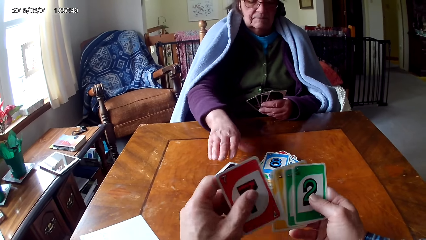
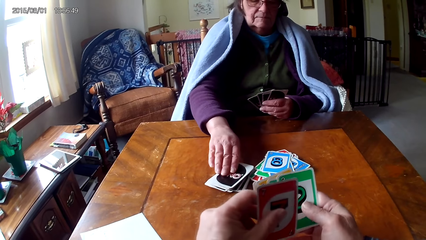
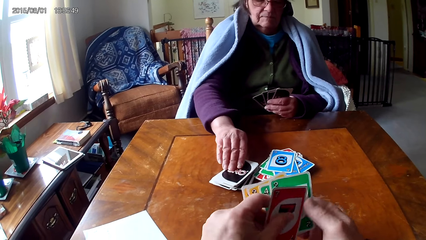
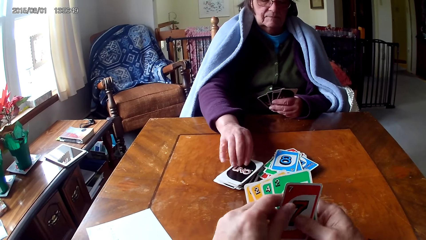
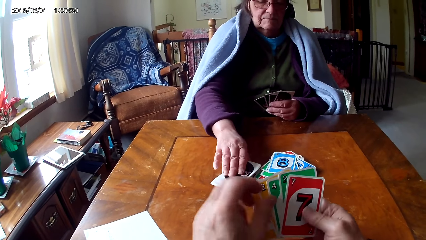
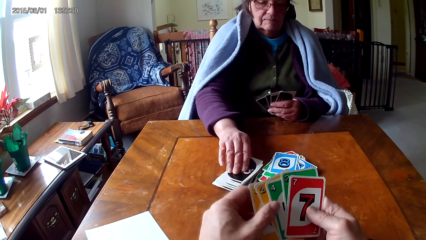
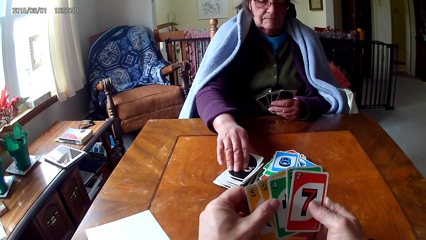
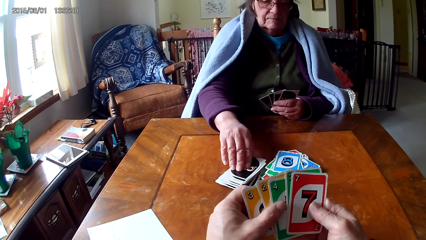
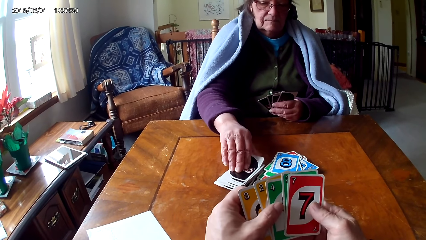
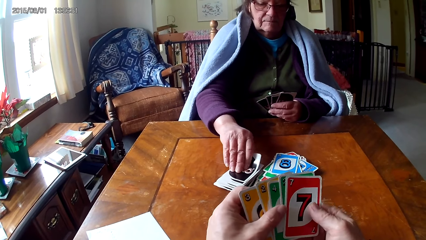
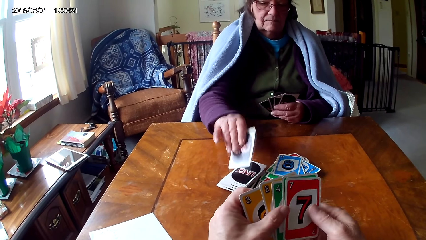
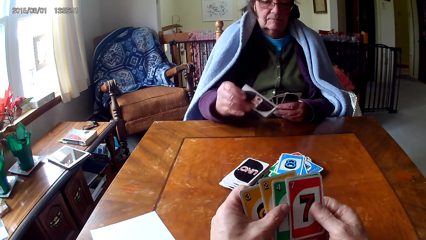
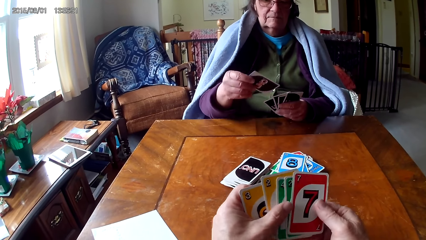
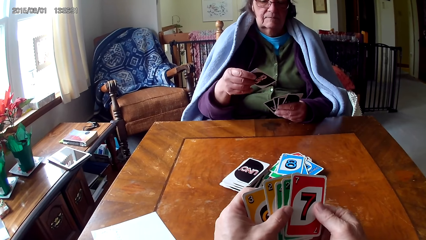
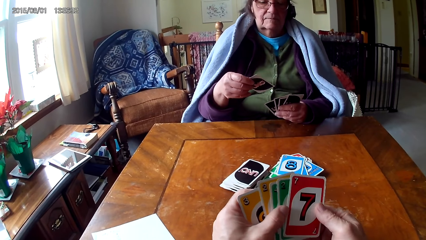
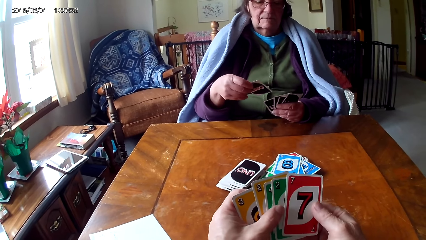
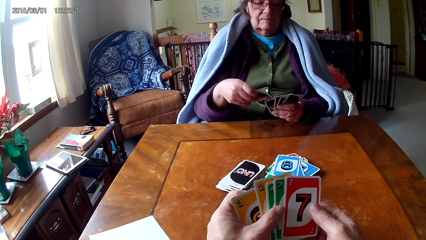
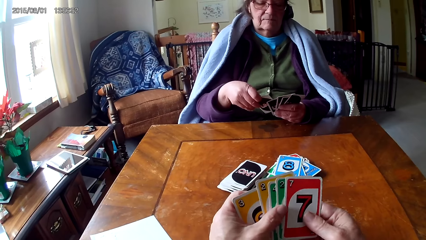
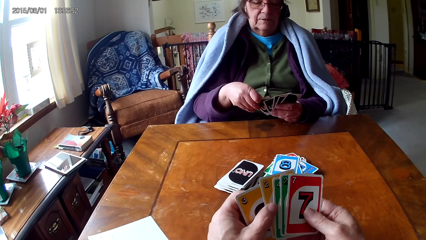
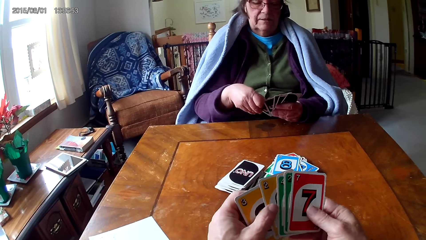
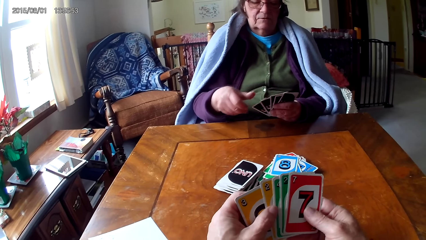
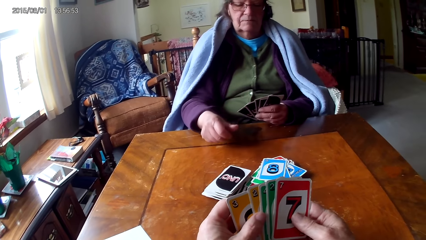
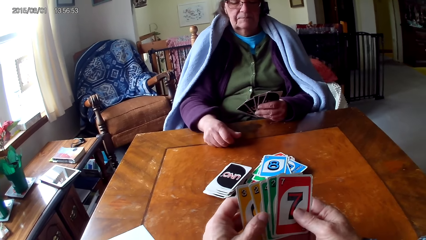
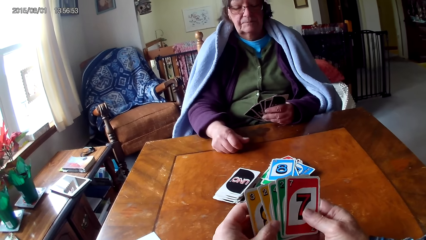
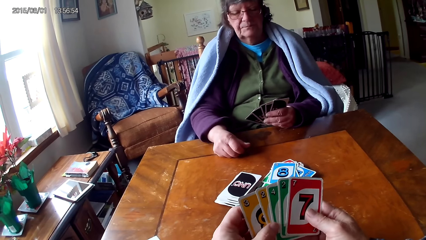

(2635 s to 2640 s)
A woman picks a card on a table. The woman puts the card on the other hand.

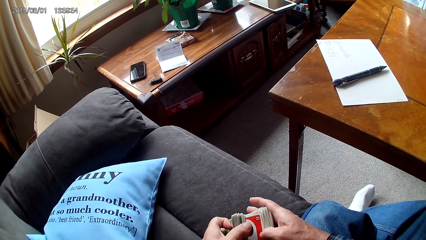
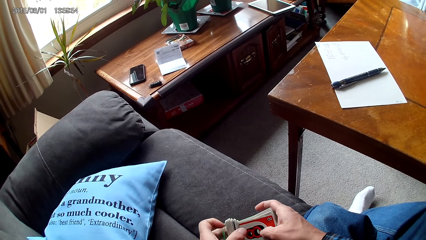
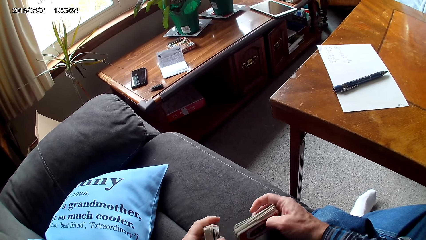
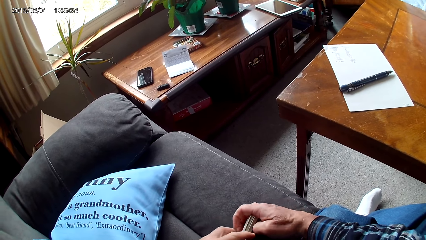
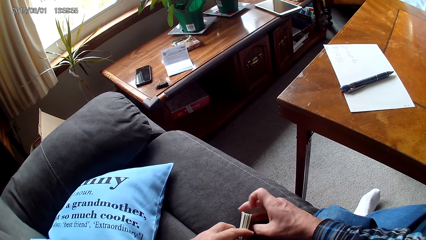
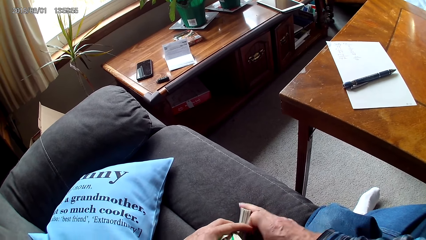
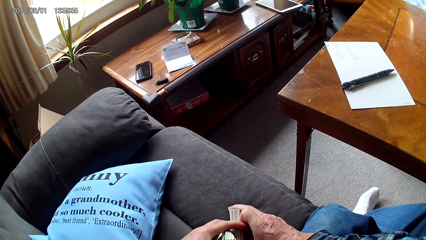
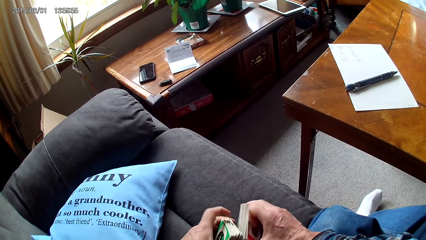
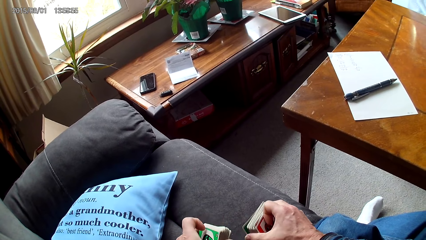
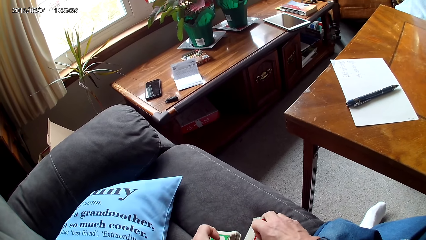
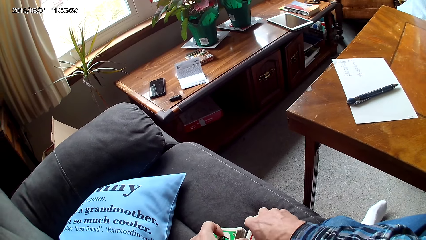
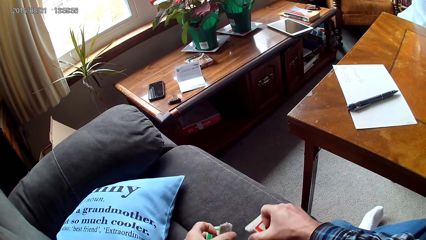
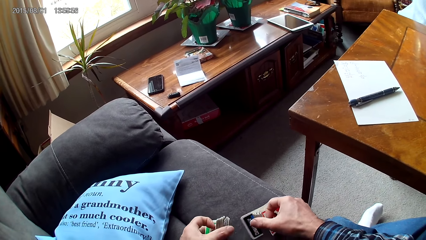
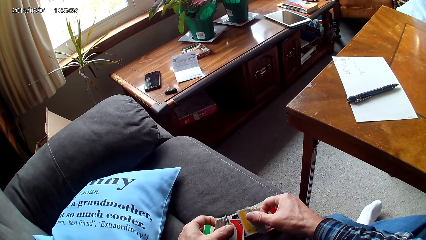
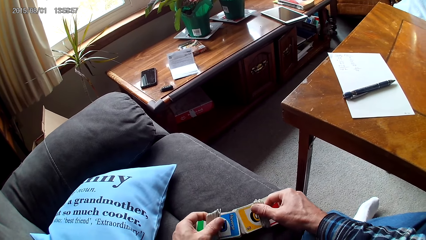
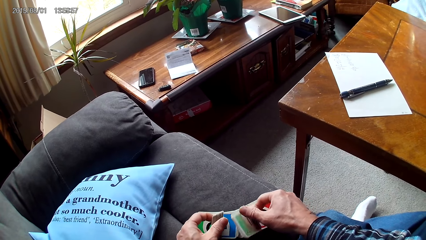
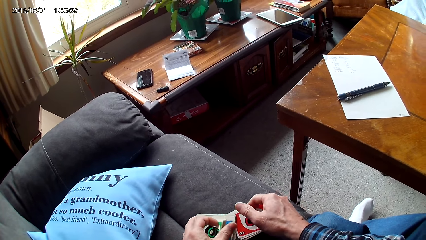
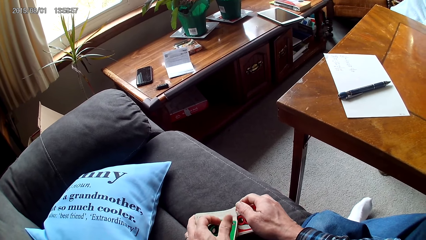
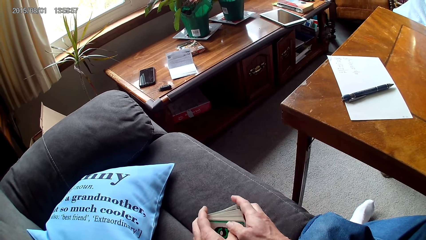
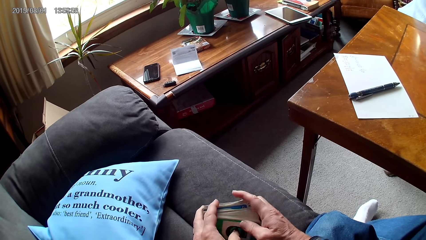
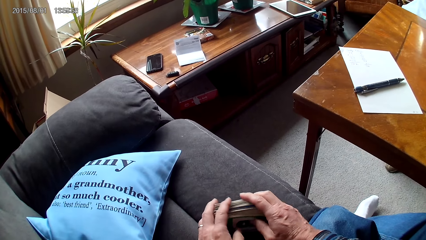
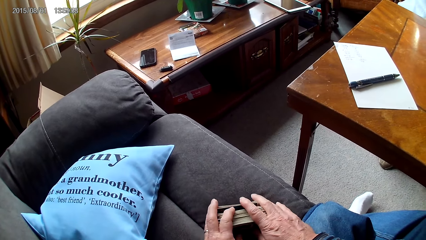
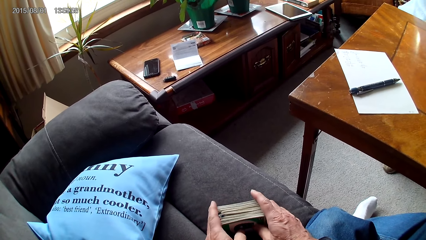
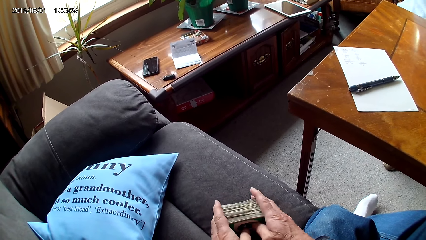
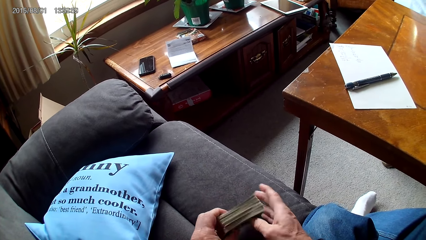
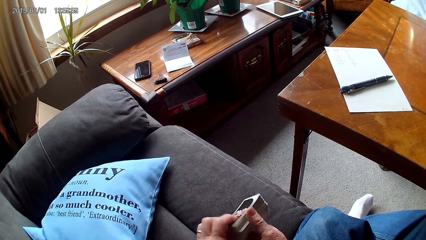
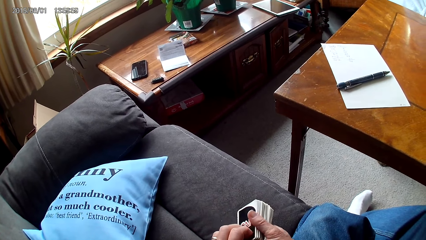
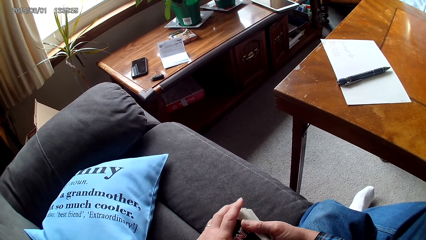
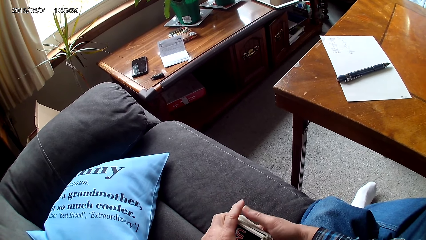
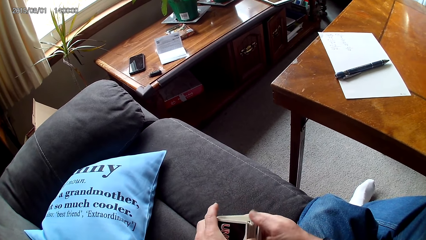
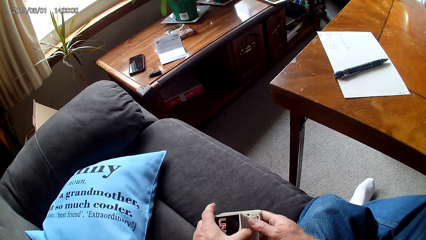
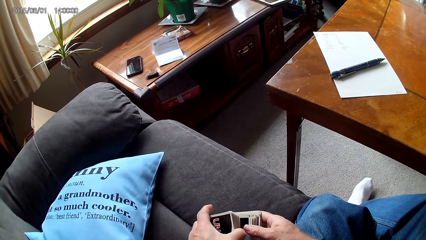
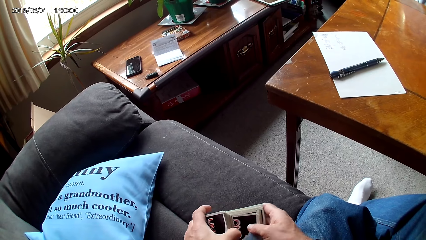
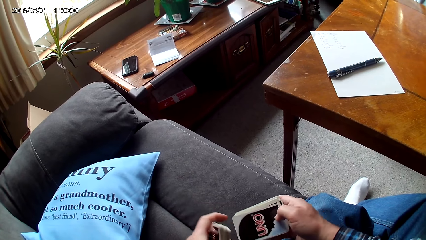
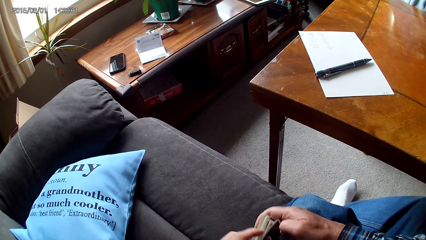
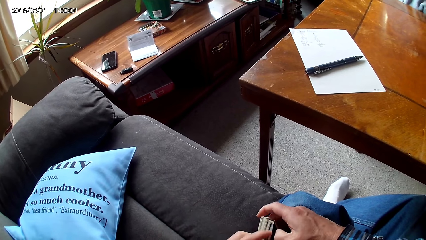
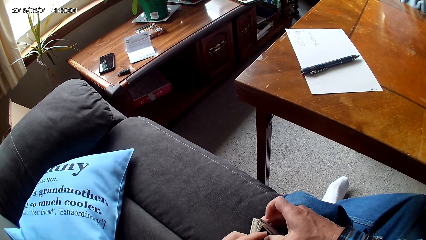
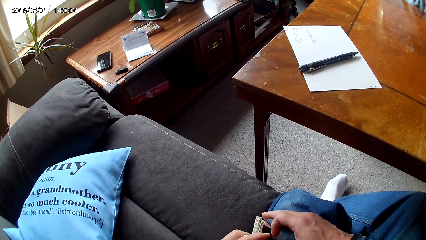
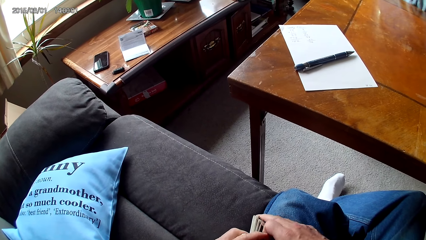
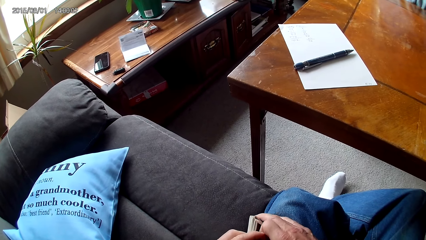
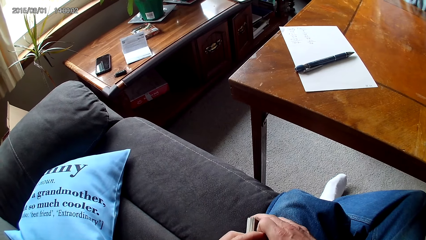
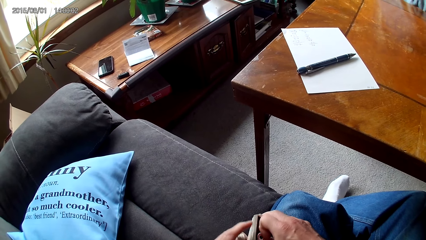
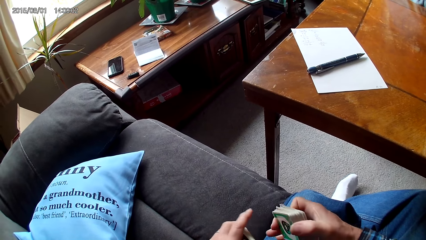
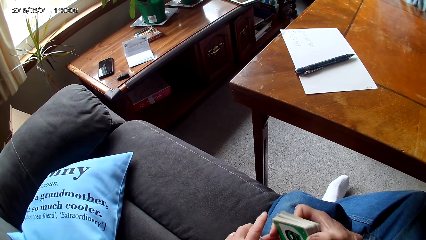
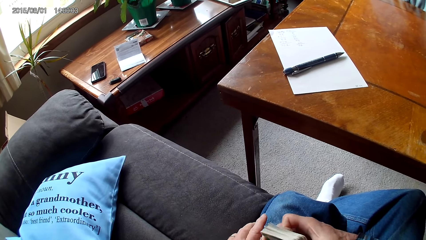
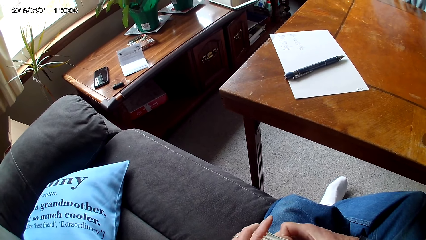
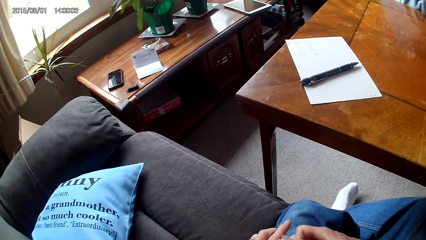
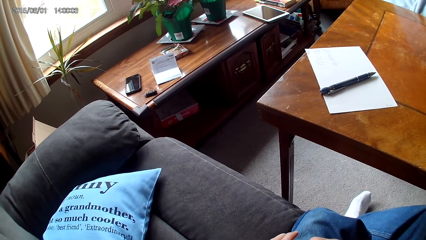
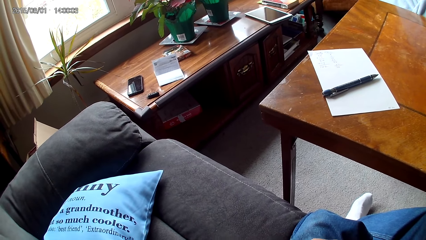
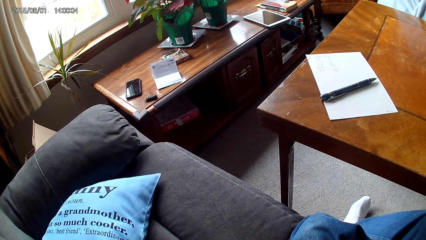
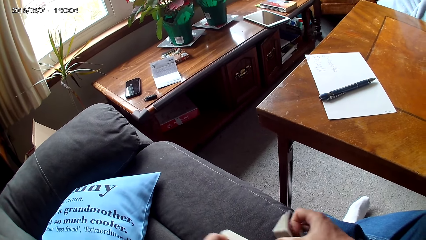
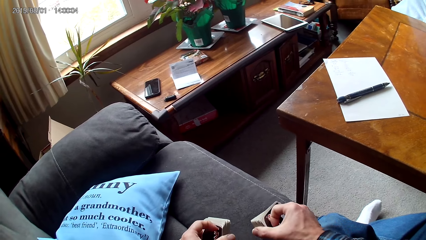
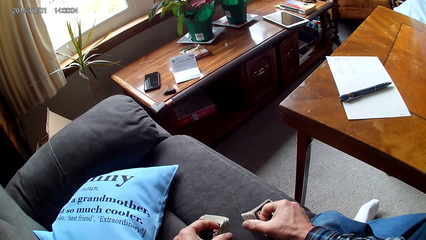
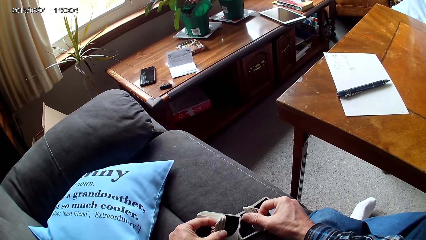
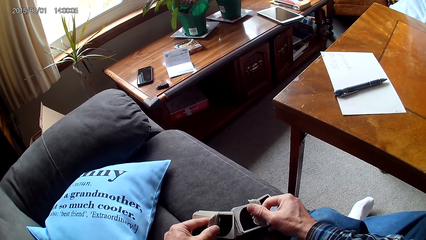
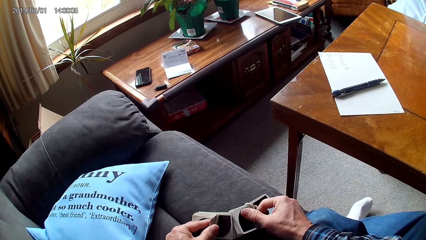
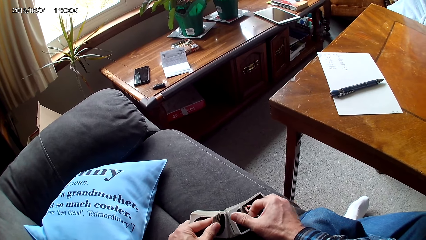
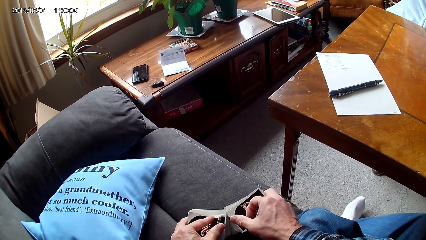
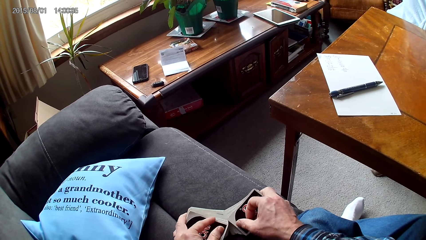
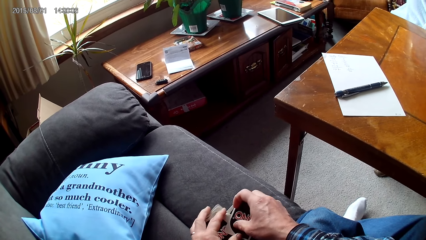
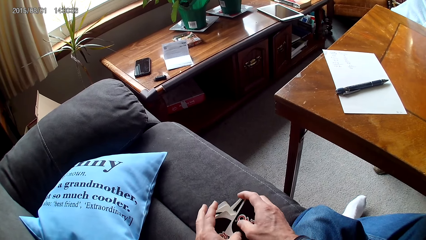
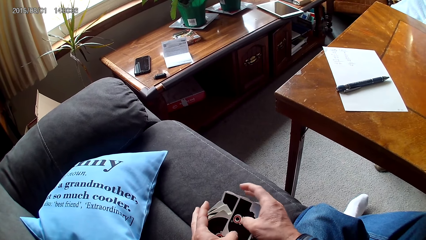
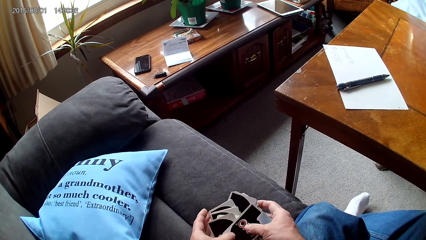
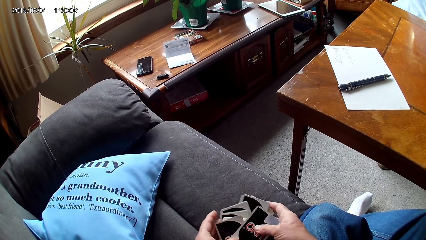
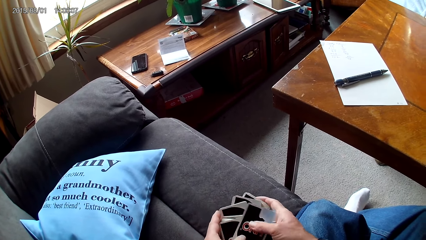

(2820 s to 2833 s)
The camera wearer separates cards with hands. They sort cards on a sofa with hands. They separate the cards with hands. They sort the cards on the sofa with hands.
